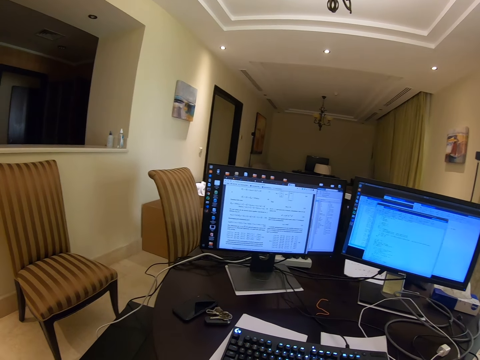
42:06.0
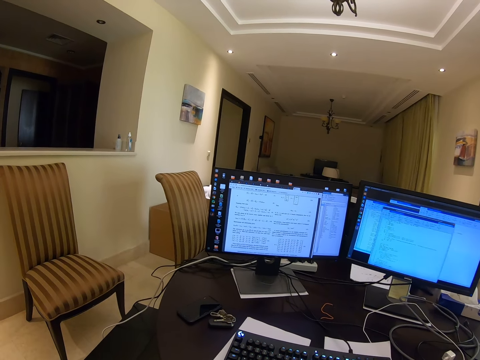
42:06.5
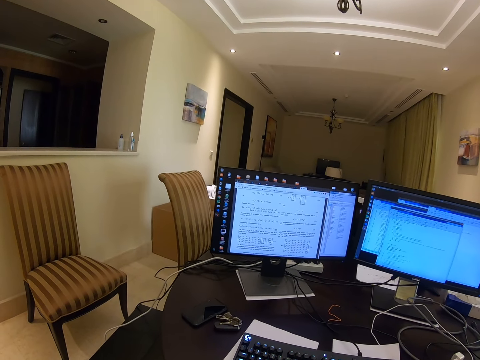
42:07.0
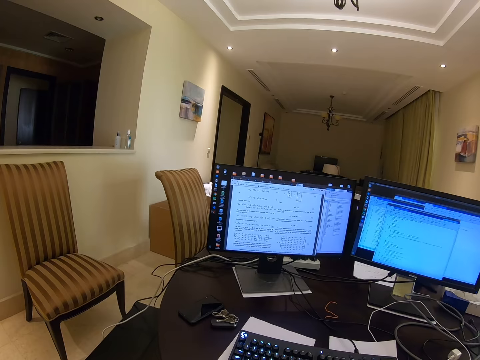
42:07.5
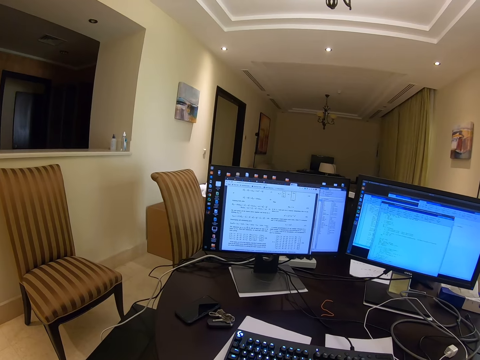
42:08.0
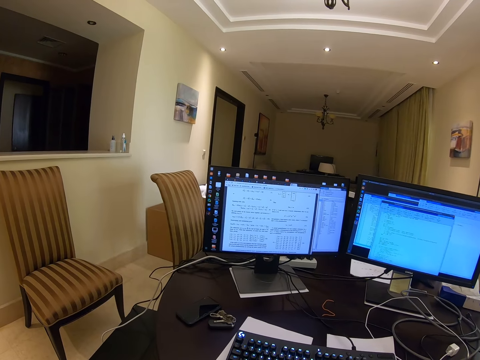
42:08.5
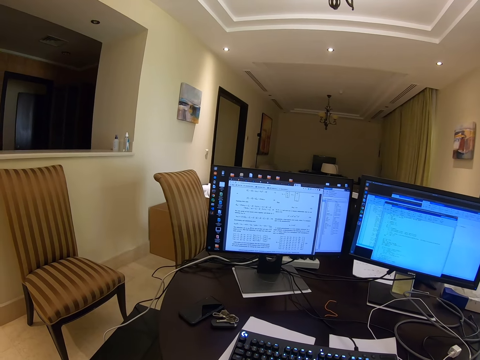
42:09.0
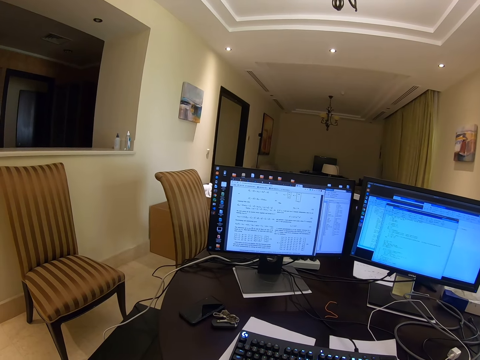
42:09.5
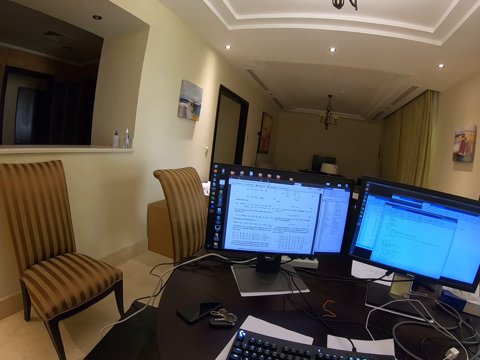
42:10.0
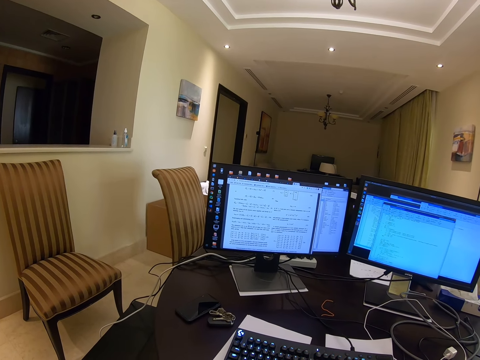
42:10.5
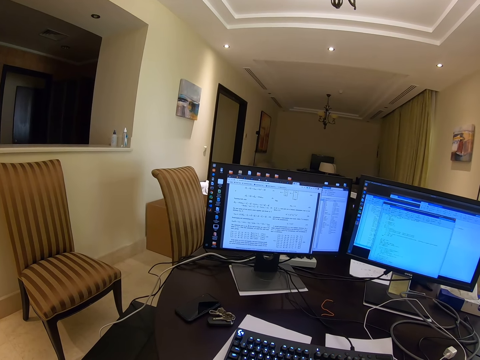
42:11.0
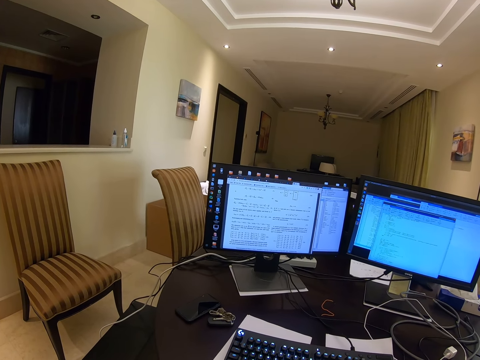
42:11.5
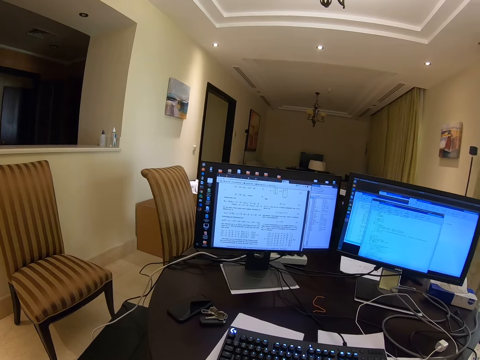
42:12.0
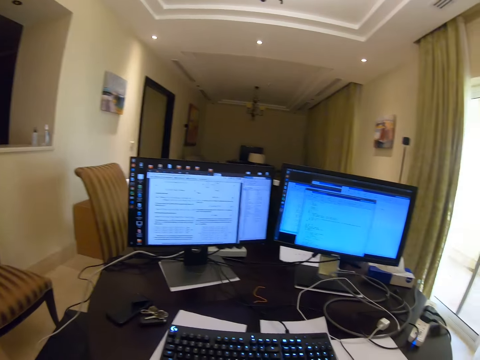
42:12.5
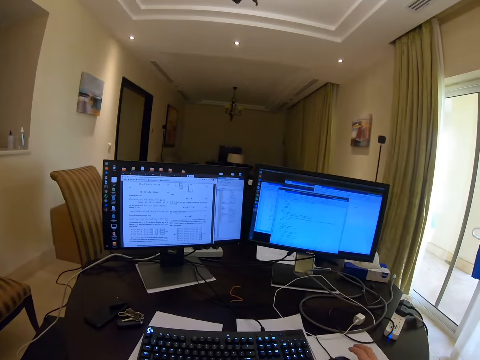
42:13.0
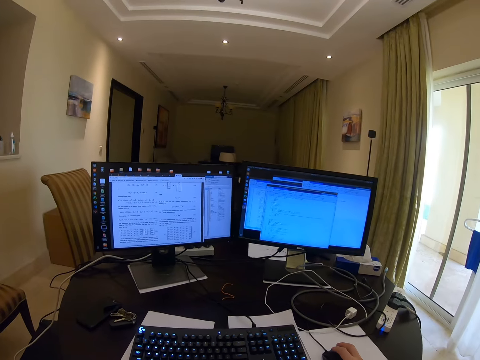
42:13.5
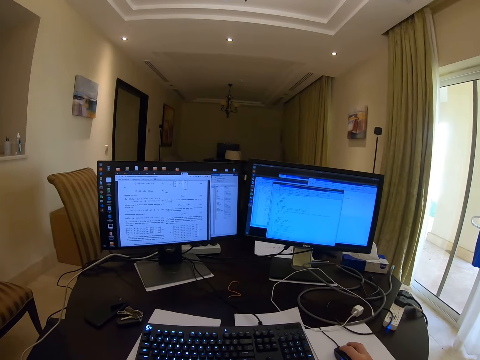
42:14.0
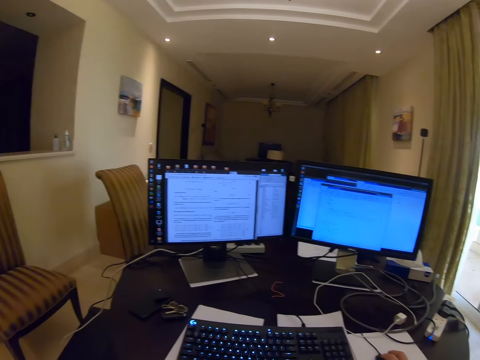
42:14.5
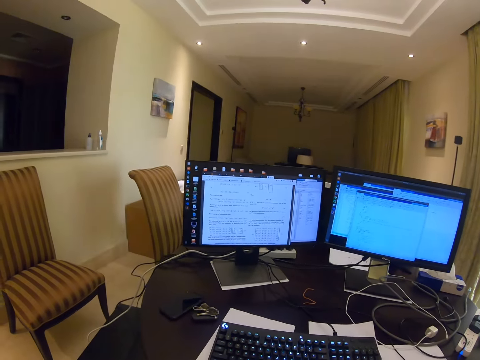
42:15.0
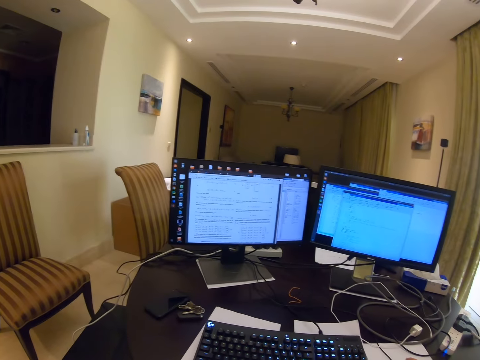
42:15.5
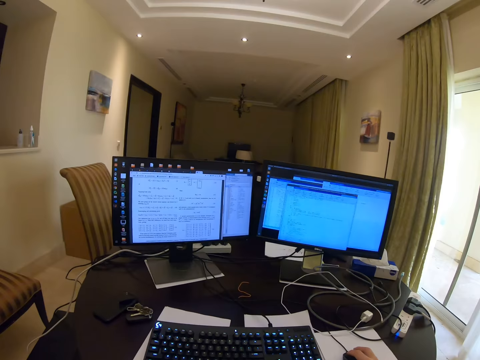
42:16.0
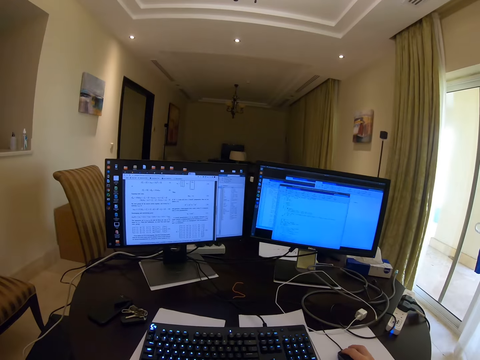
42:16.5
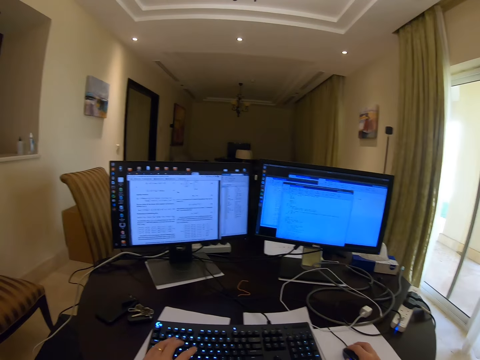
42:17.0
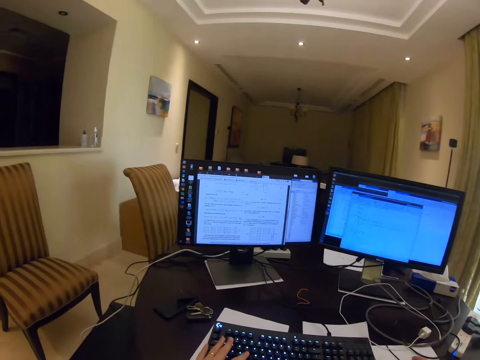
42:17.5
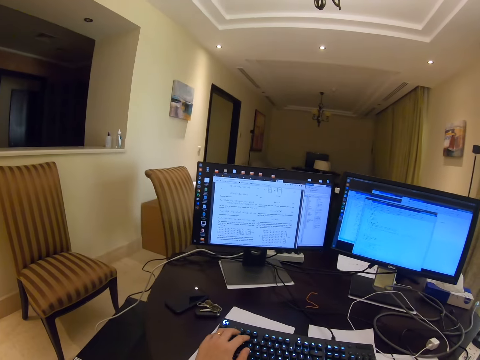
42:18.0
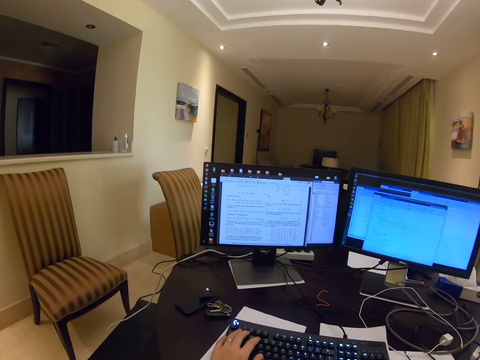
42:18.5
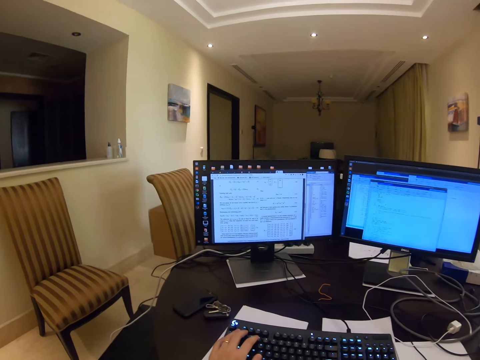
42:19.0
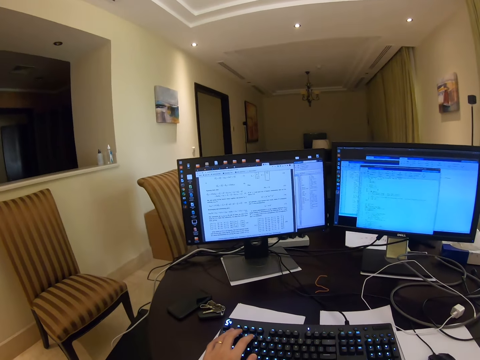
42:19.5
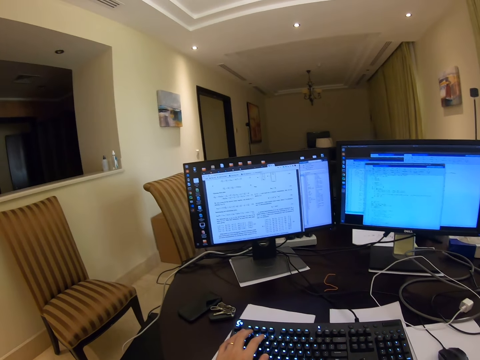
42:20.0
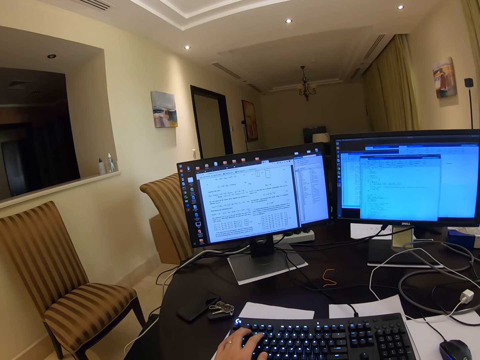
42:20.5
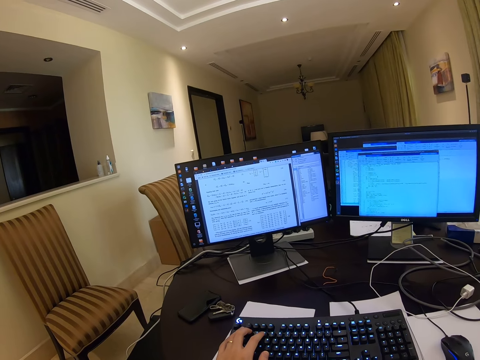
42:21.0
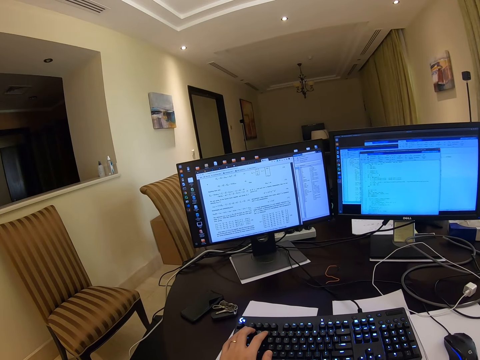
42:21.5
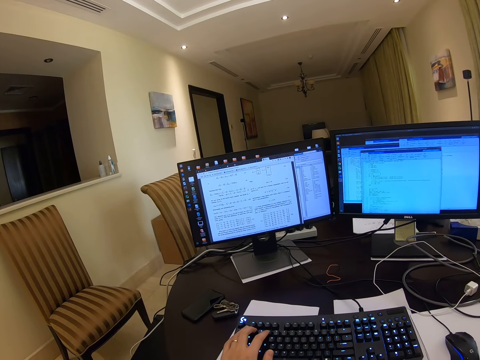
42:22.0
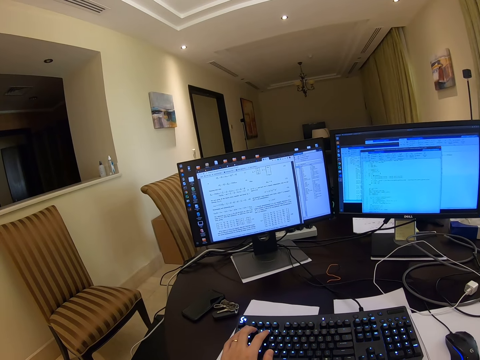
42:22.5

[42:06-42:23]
The camera wearer stares at two monitors. They operate on the mouse. They type words. They operate on the keyboard.

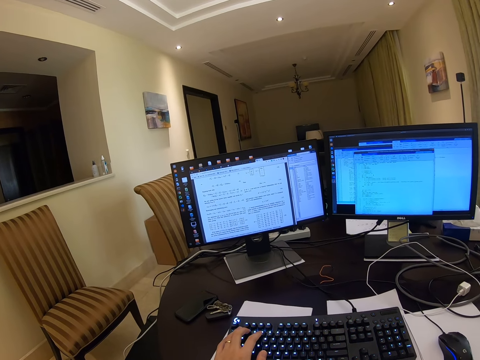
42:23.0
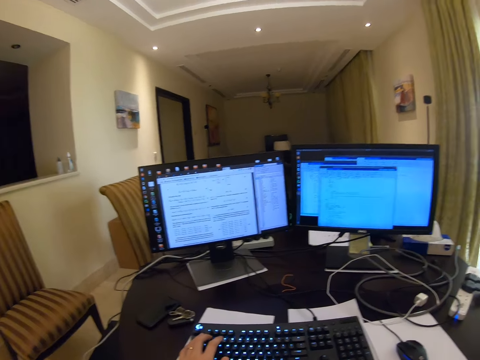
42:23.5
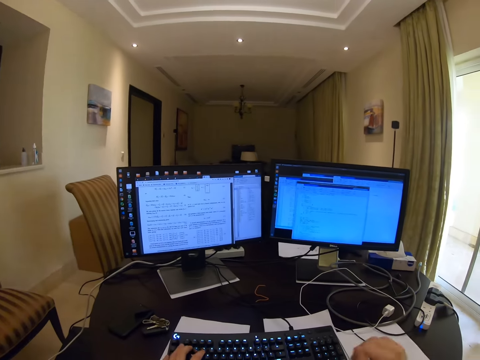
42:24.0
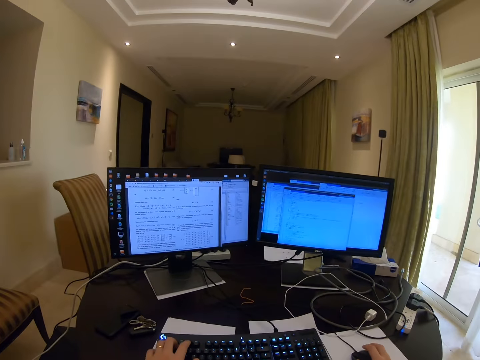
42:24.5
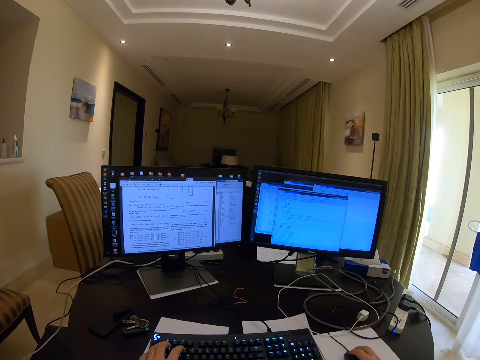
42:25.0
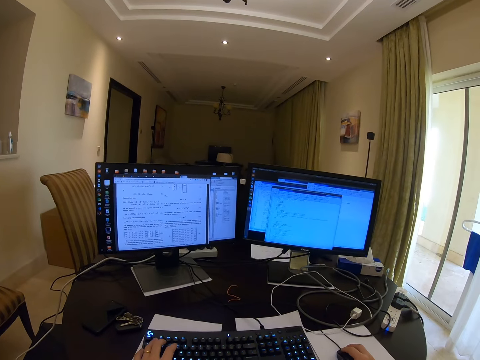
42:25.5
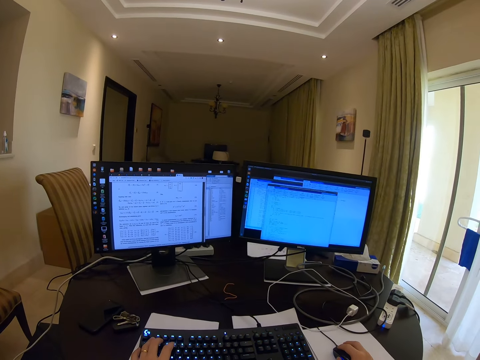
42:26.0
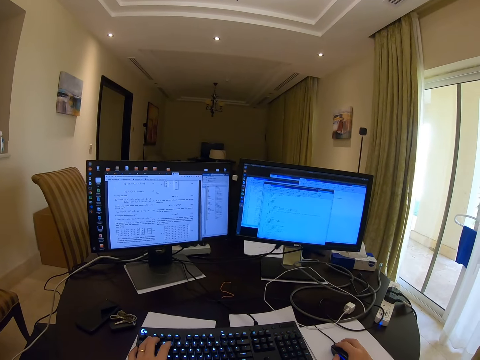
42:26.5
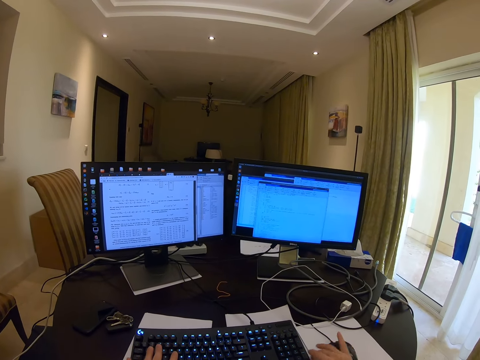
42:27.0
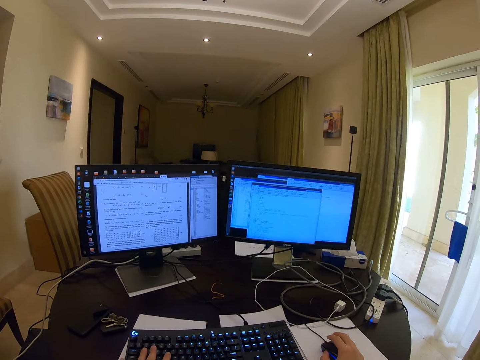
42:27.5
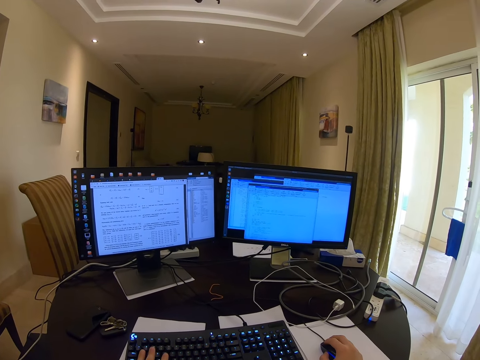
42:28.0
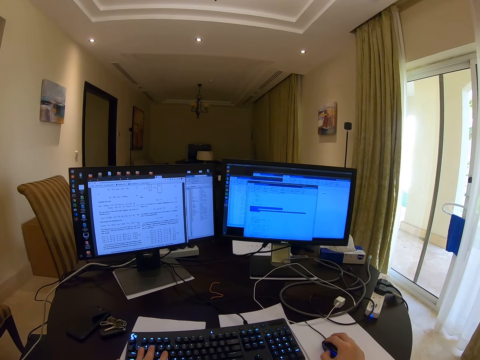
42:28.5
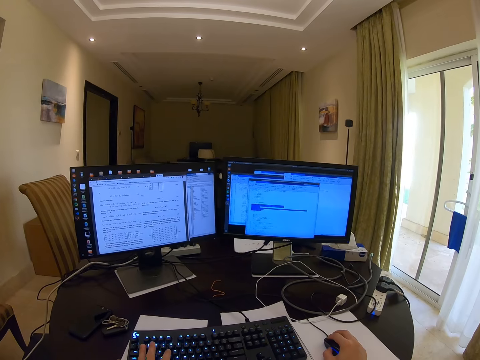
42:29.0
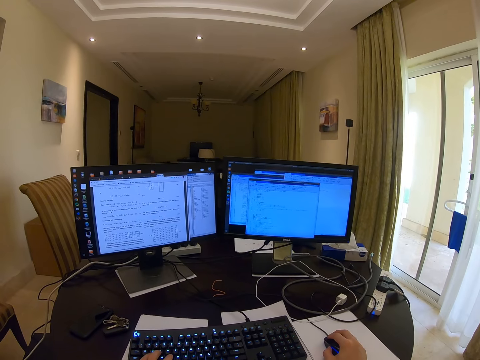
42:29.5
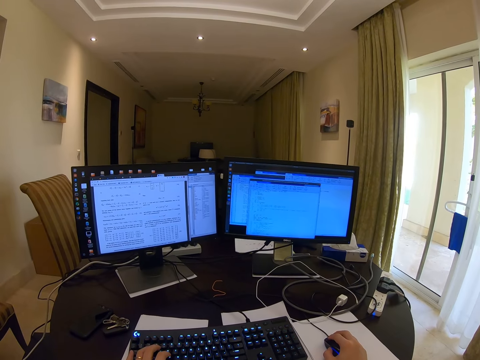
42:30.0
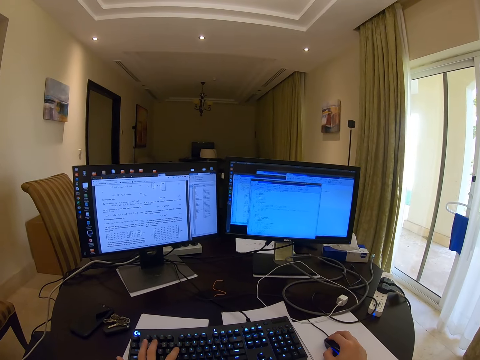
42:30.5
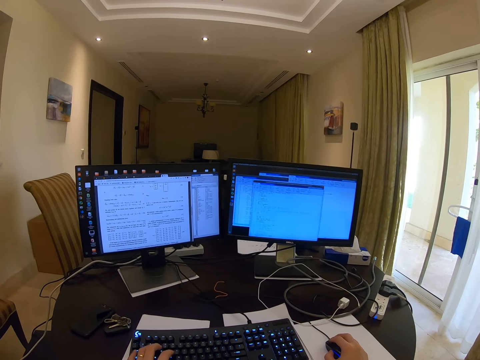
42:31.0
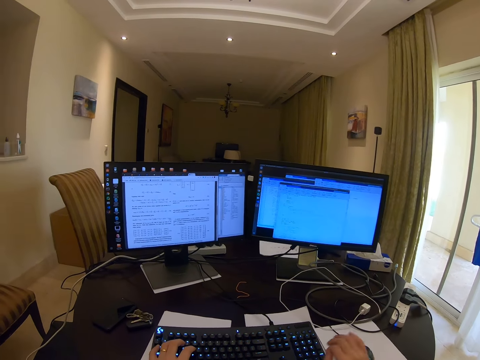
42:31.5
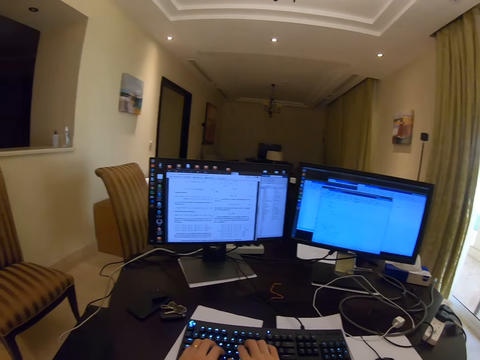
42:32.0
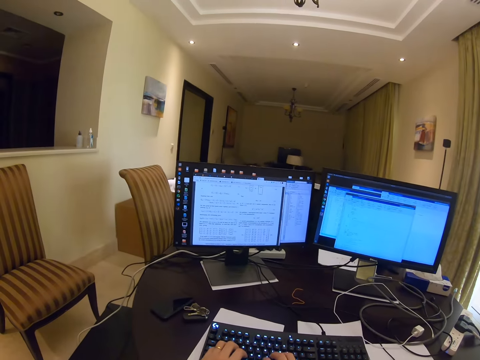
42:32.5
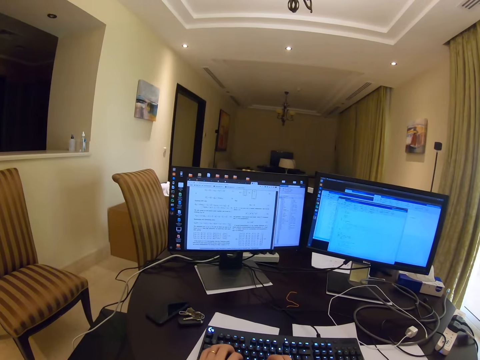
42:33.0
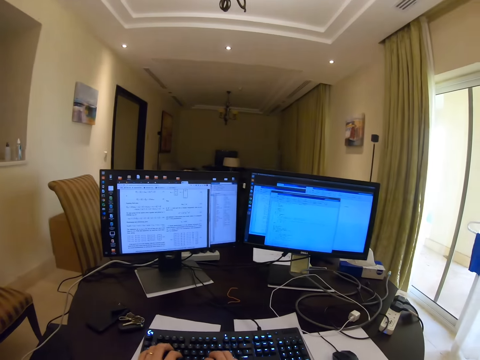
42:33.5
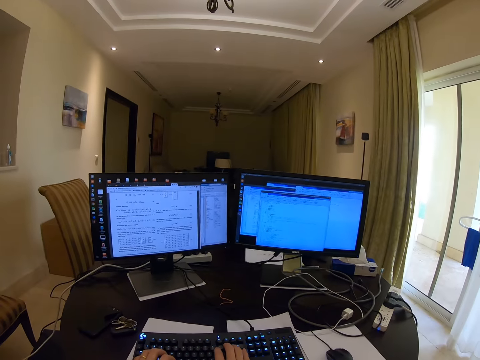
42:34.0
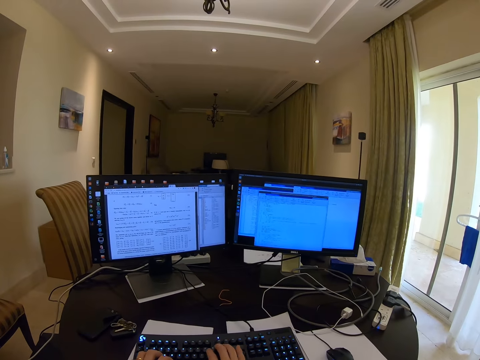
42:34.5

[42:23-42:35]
The camera wearer operates on the mouse. They operate on the keyboard and mouse. They operate on the keyboard.
